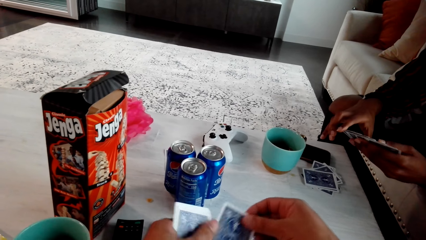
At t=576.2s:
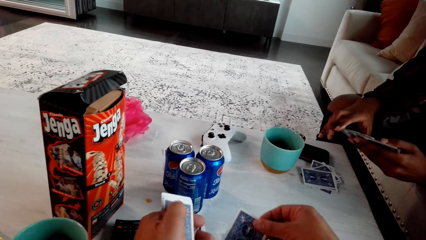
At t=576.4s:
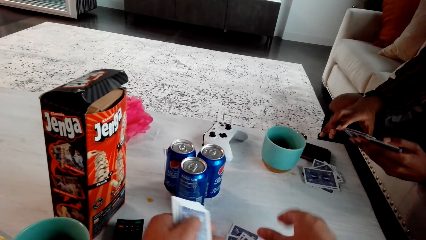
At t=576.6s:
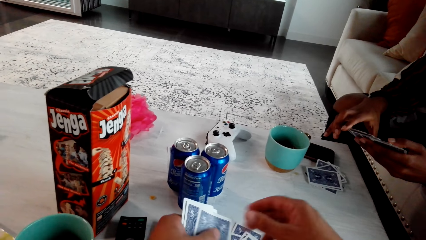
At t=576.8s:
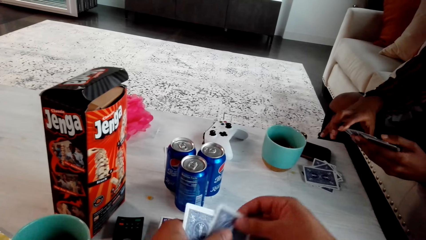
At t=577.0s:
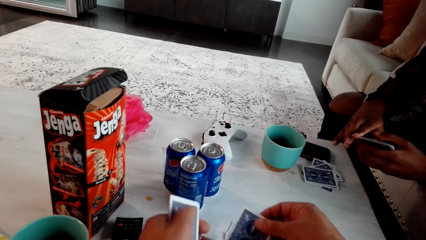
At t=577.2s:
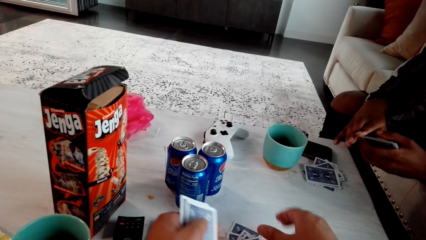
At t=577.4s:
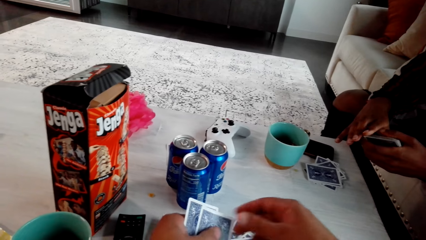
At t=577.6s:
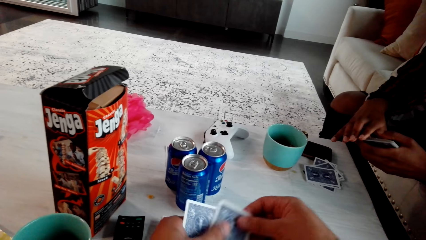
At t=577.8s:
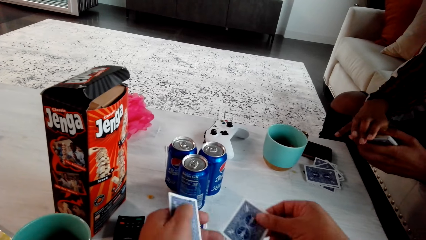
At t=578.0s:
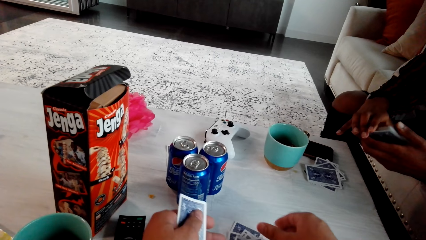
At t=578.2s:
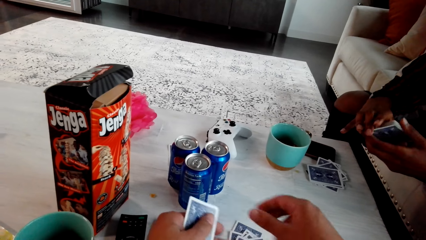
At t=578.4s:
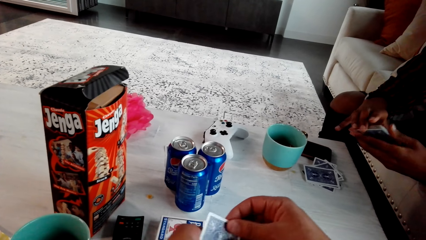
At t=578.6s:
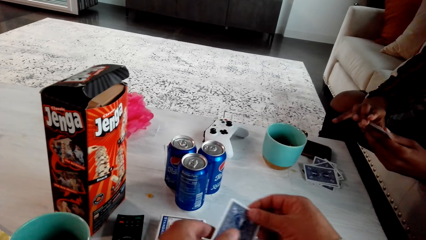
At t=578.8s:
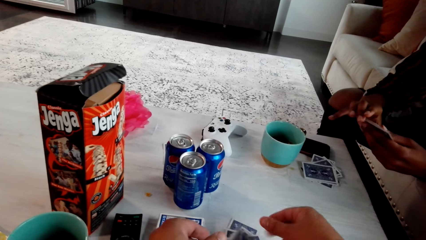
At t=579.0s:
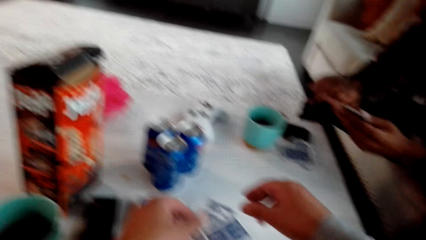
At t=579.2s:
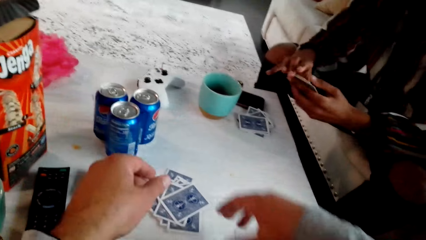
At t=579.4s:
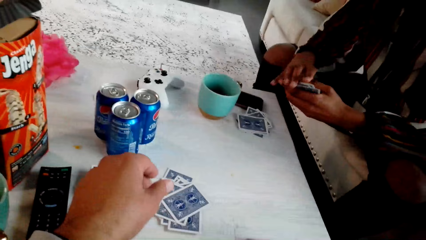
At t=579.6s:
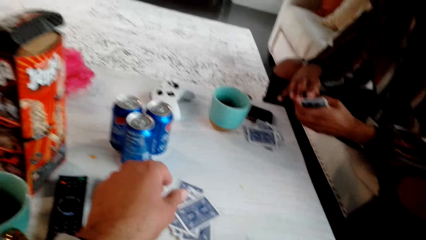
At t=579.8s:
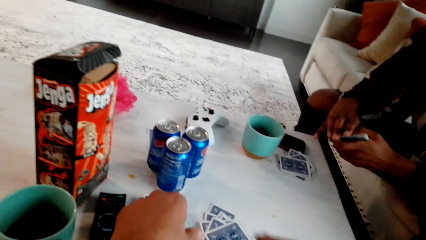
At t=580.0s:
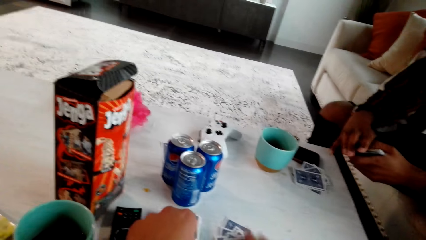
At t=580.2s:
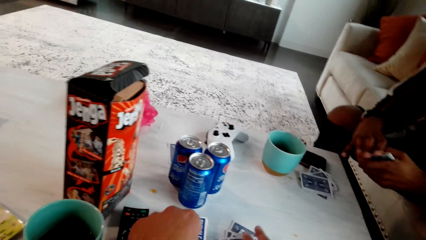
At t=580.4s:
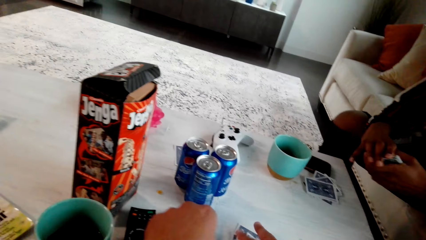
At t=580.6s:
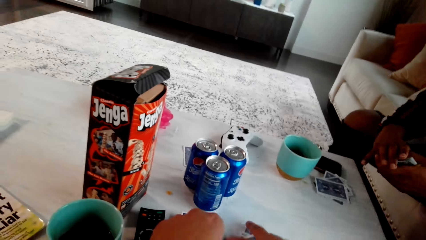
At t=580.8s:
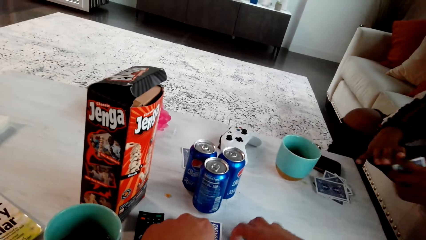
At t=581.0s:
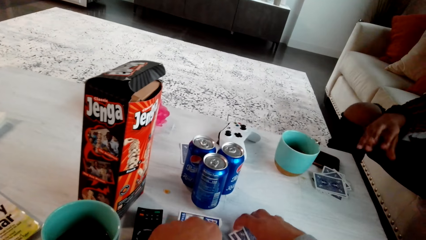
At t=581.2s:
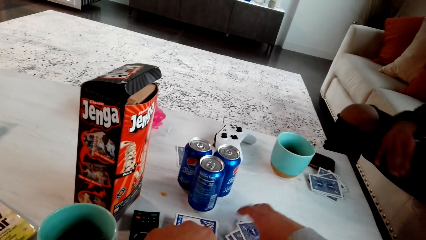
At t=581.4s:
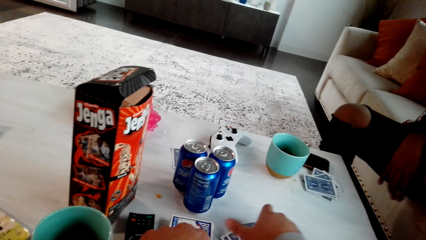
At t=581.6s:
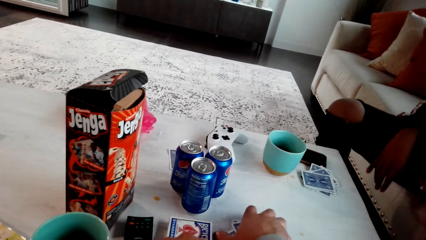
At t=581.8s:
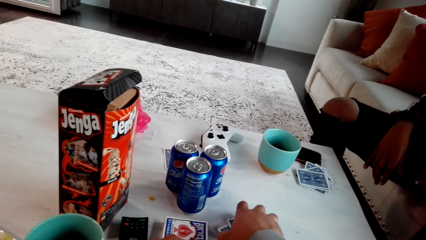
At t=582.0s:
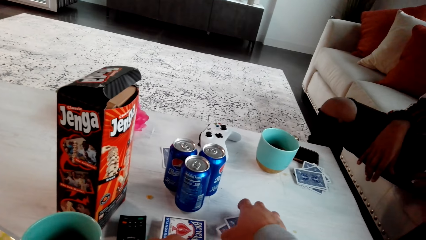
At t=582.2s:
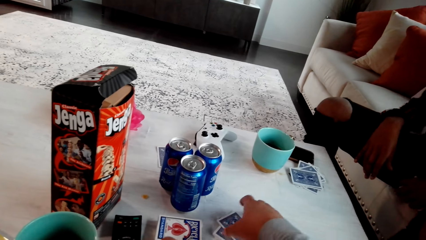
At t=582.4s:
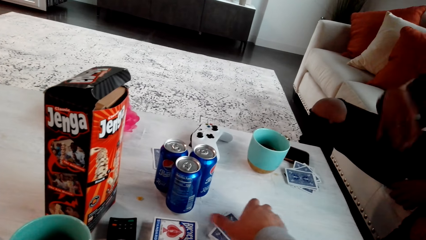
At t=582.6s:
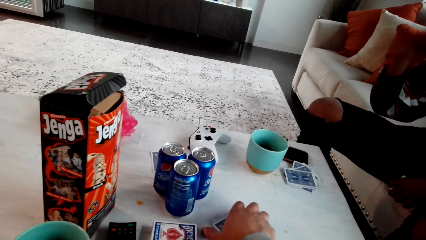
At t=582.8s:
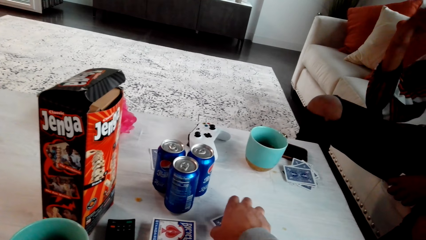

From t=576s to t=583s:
The camera wearer puts another card on the table. They do this repeatedly. They arrange playing cards on the table.

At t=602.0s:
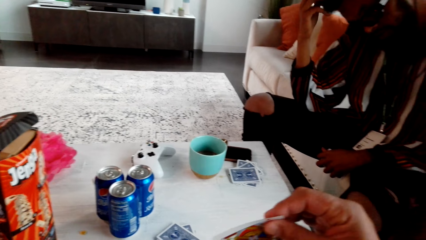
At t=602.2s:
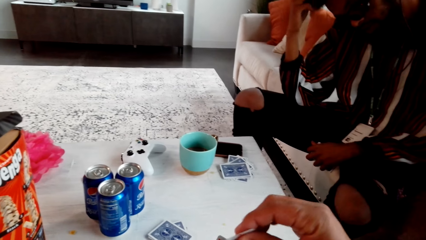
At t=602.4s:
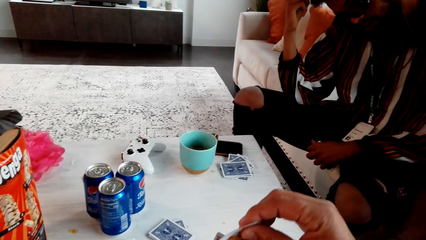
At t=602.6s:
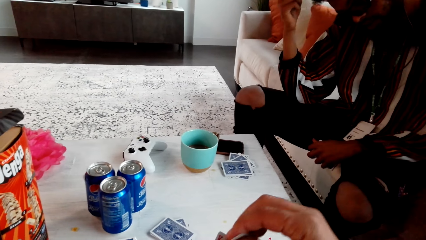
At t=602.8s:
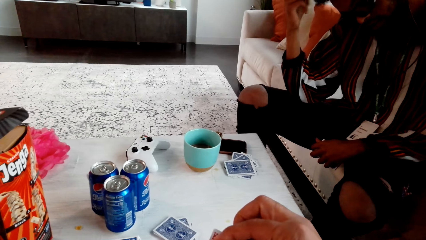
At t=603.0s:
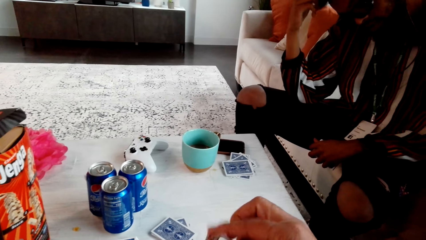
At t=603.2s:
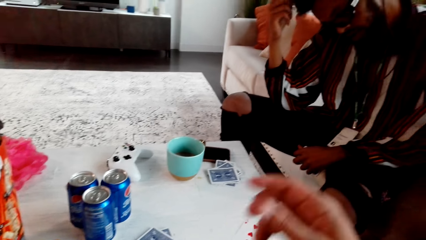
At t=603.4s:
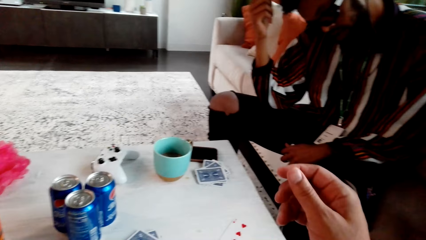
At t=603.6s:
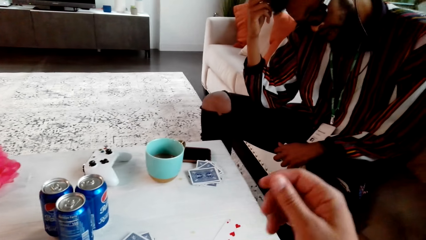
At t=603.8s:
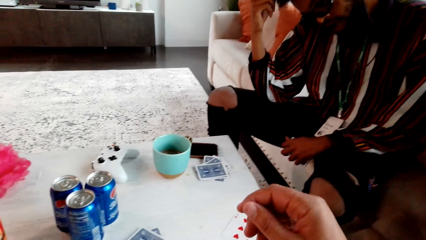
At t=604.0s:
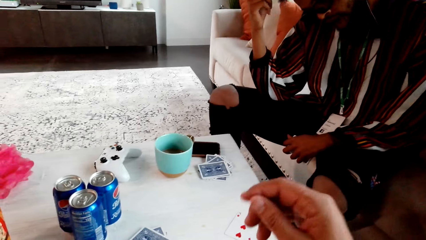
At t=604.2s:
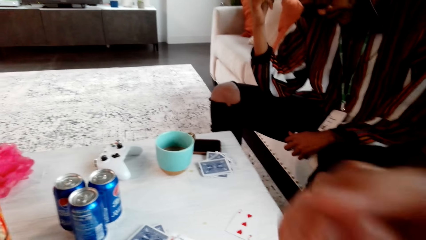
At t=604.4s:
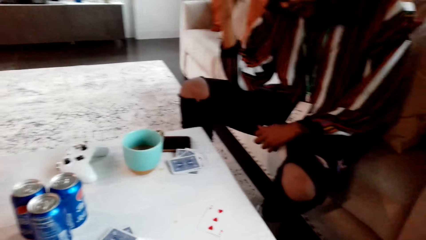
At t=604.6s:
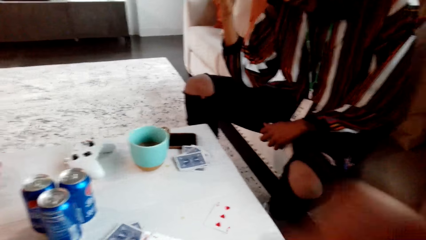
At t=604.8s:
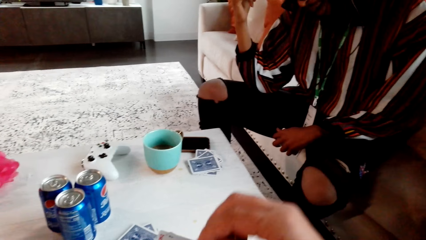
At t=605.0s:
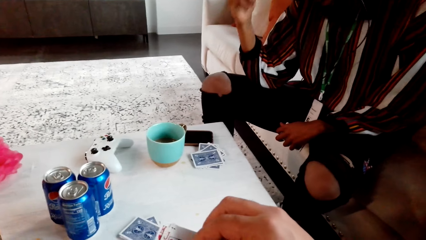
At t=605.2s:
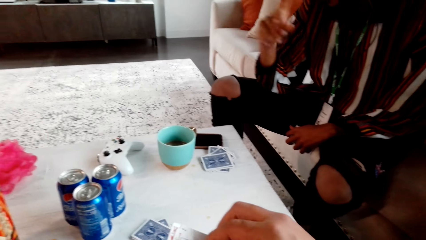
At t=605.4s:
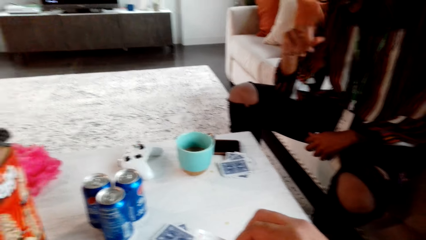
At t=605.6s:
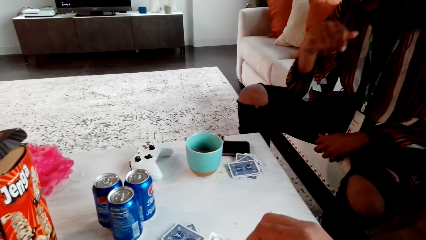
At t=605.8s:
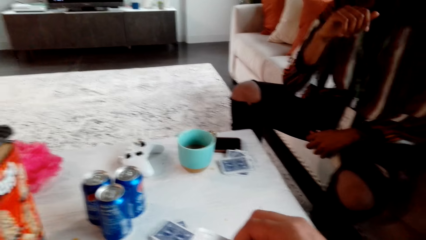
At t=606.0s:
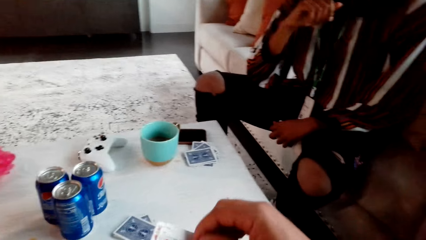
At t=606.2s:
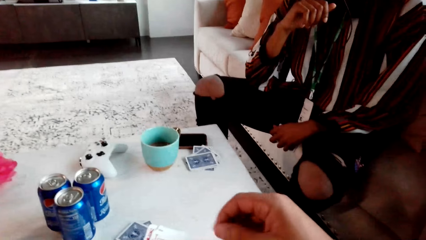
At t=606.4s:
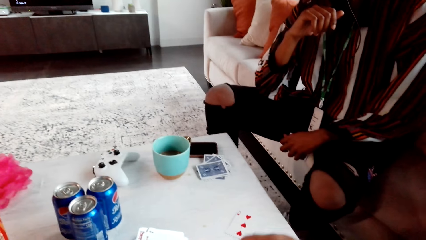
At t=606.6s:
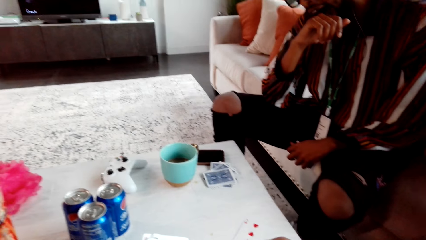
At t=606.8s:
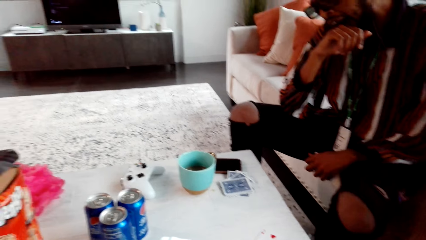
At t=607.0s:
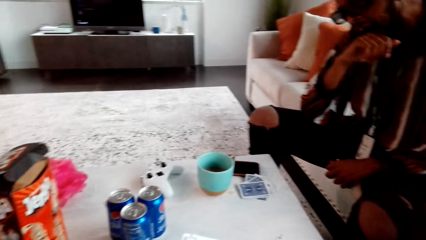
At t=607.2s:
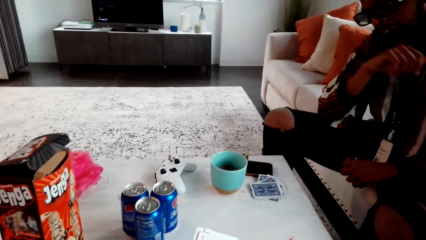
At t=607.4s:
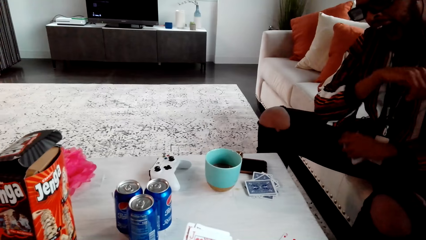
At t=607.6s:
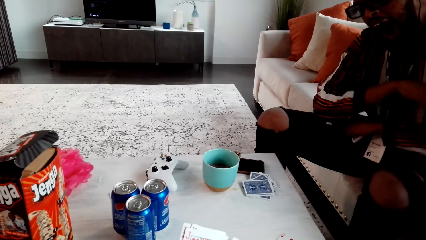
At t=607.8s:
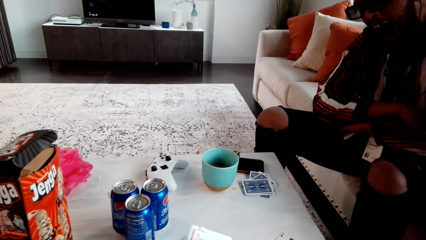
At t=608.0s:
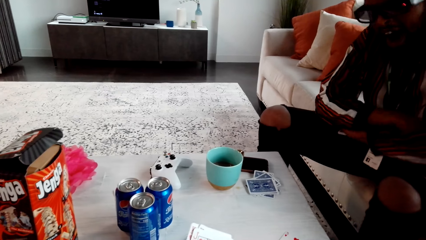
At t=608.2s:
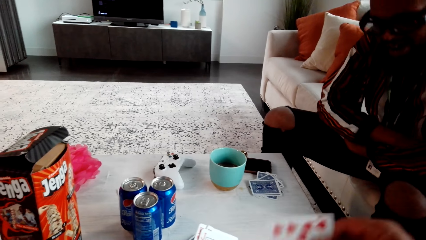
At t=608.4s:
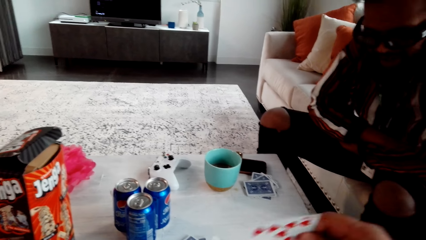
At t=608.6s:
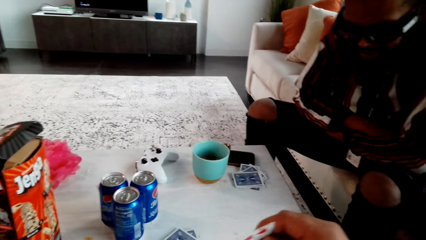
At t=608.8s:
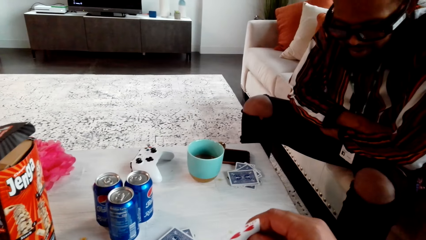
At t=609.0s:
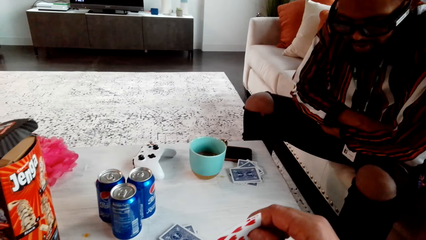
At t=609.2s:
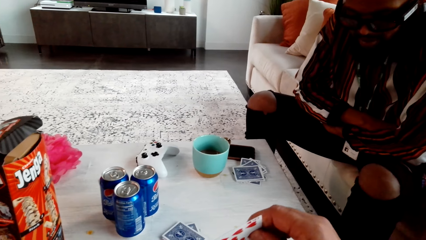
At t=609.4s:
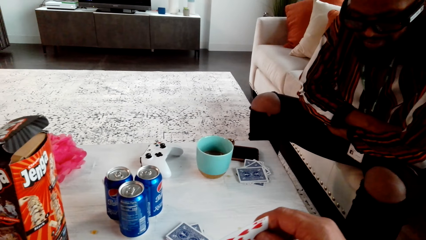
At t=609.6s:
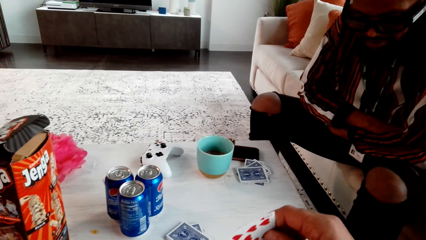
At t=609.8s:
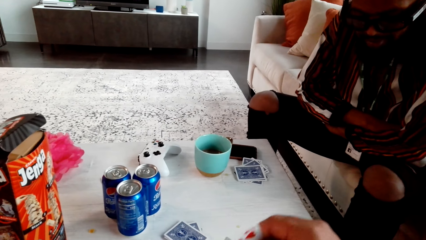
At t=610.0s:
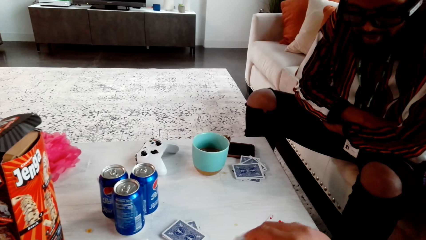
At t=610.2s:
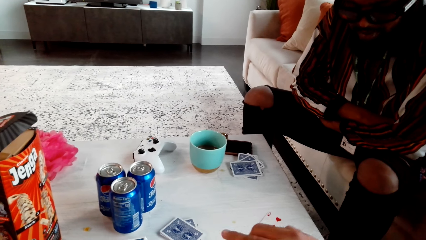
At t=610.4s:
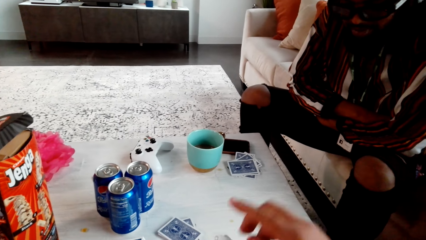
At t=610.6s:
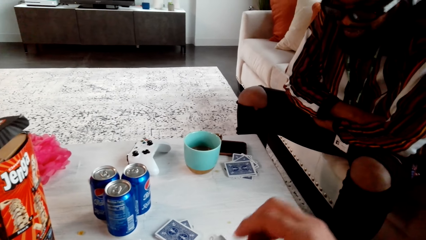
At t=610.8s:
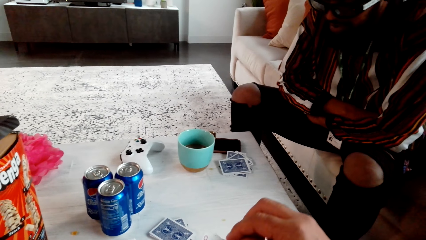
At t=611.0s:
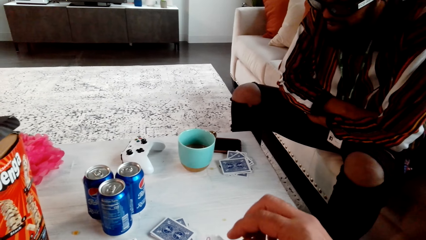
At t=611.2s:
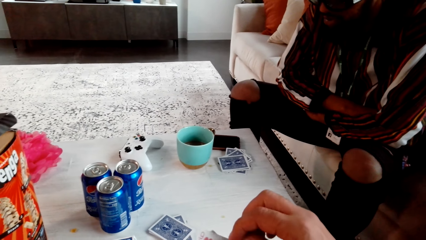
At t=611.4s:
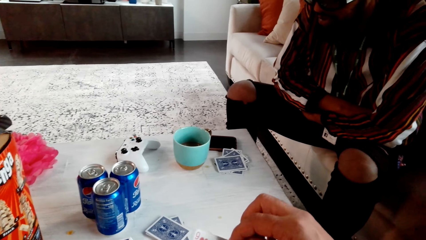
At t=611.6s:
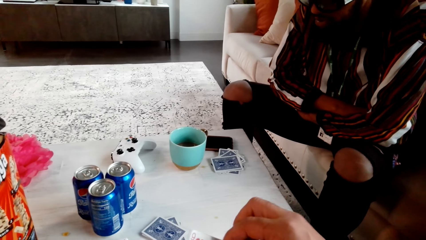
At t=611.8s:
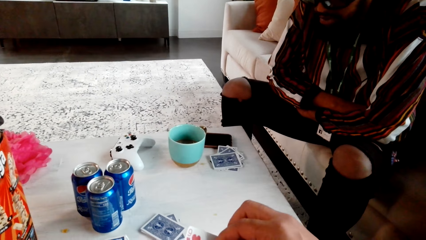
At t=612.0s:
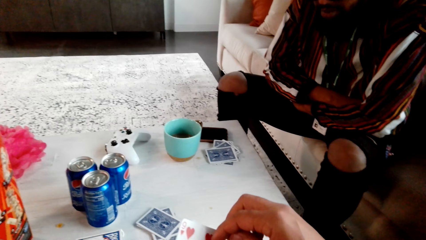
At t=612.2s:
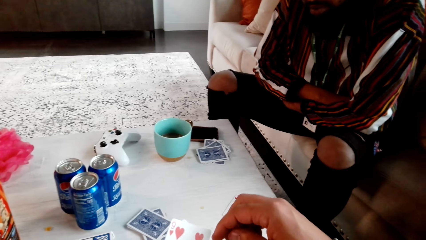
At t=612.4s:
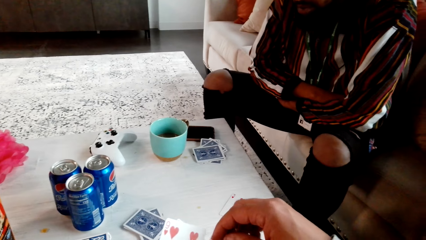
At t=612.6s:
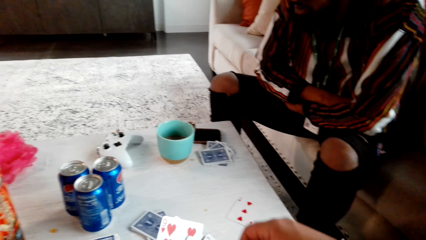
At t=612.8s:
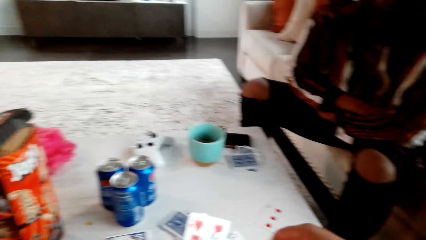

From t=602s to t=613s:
The camera wearer moves his right hand. A man talks to the camera wearer. The man puts a hand near the face and folds his hands.
